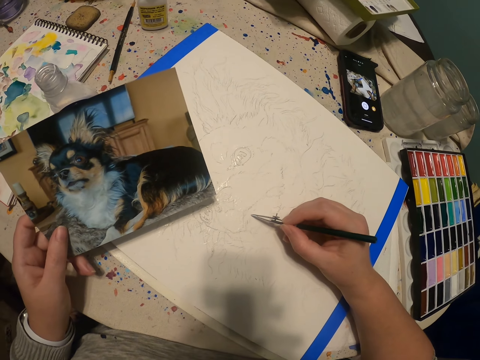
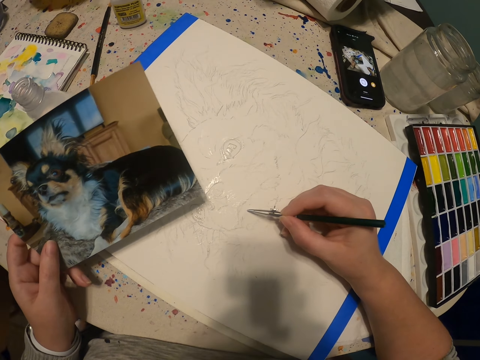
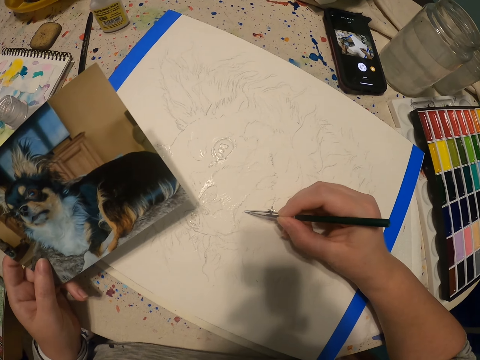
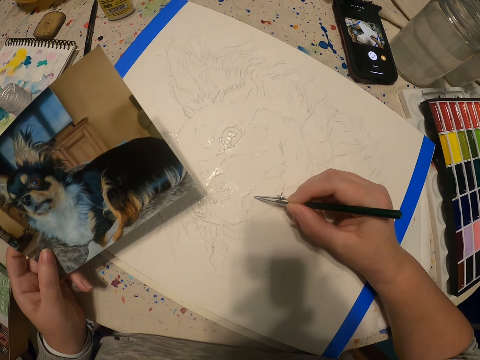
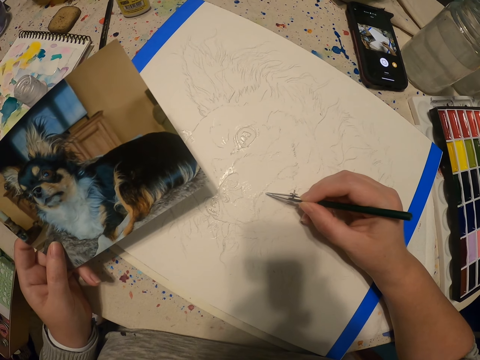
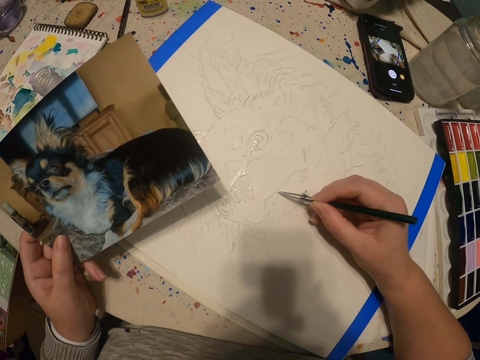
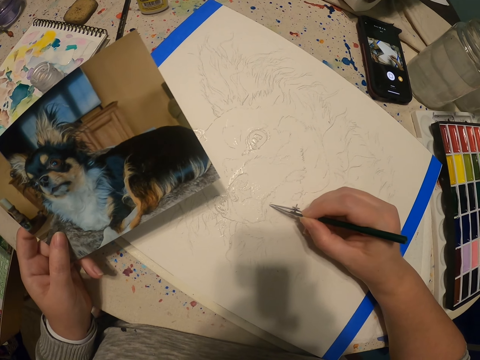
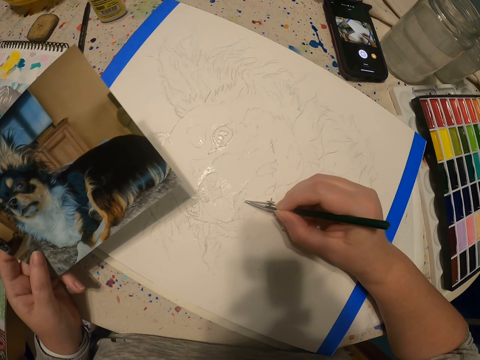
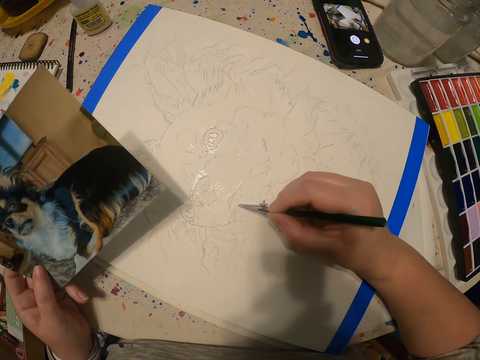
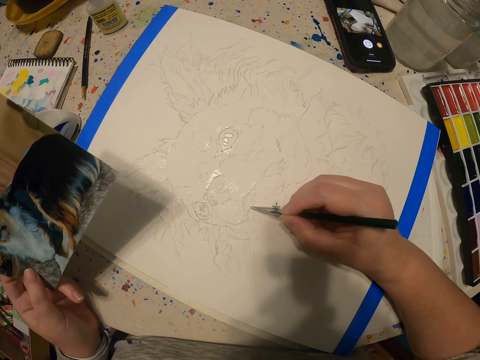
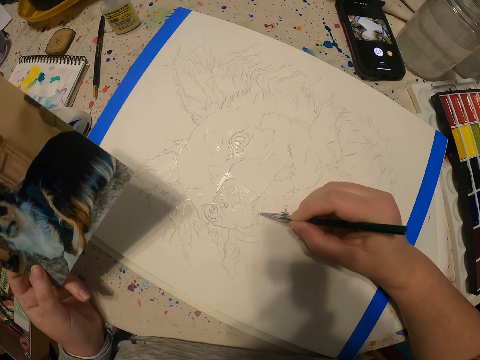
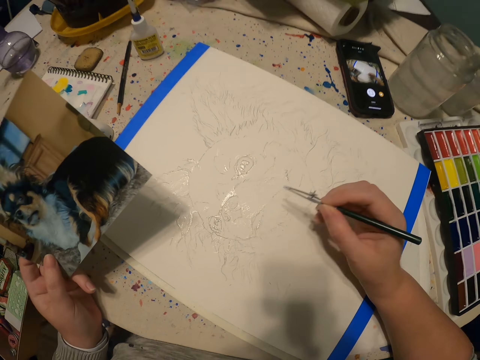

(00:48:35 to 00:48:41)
The camera wearer paints using the paintbrush.

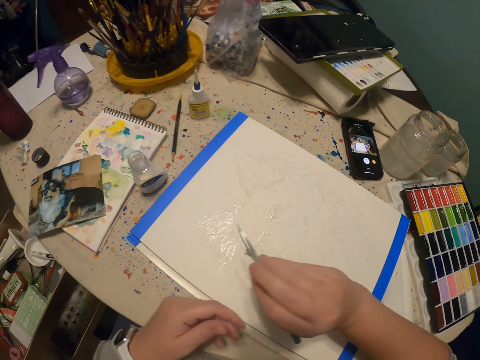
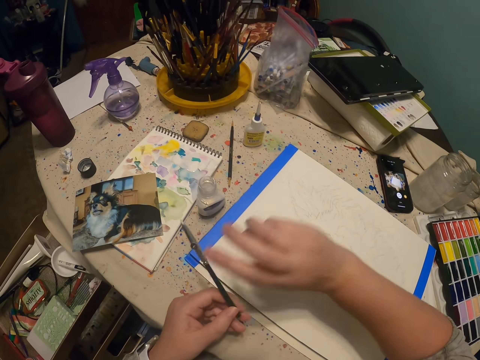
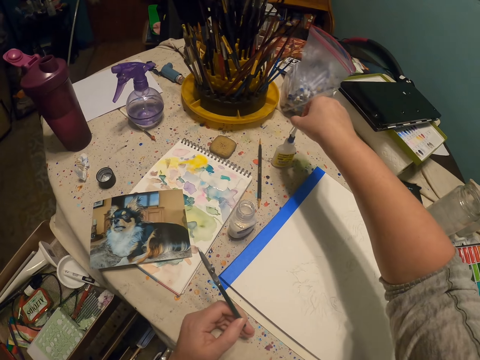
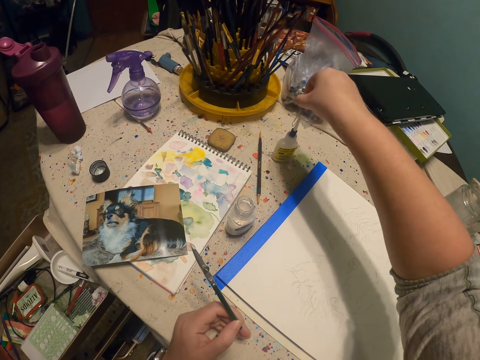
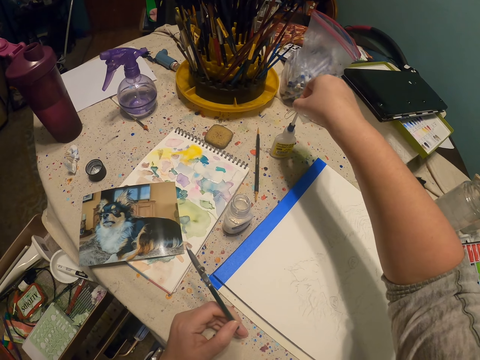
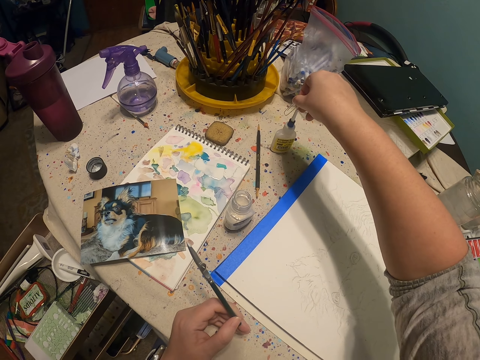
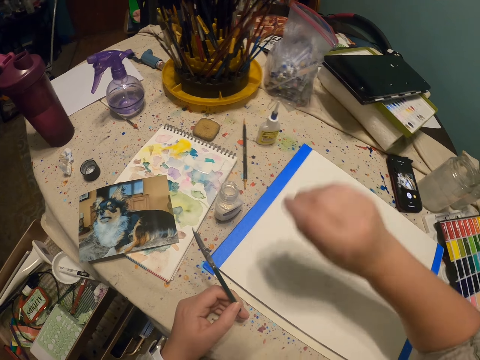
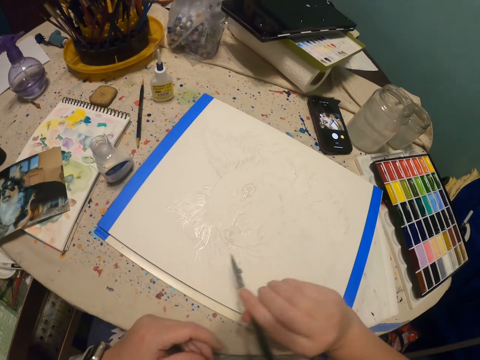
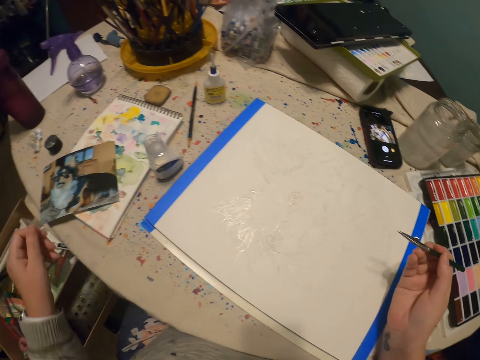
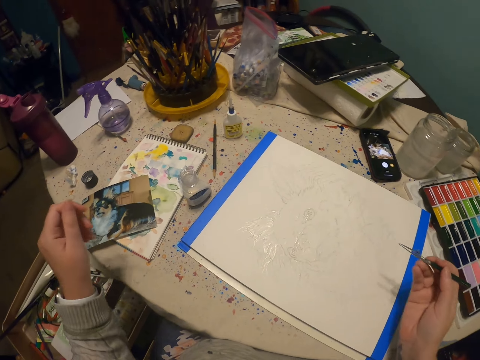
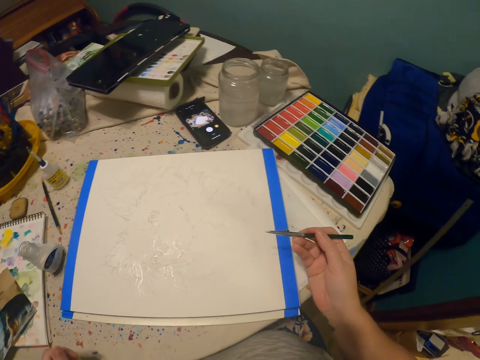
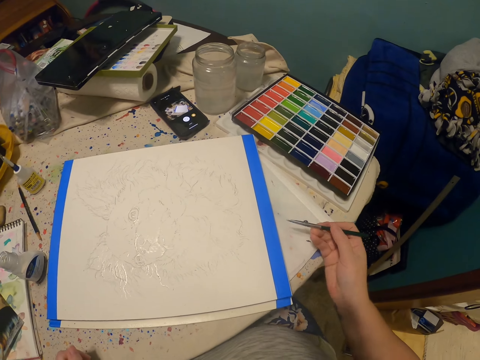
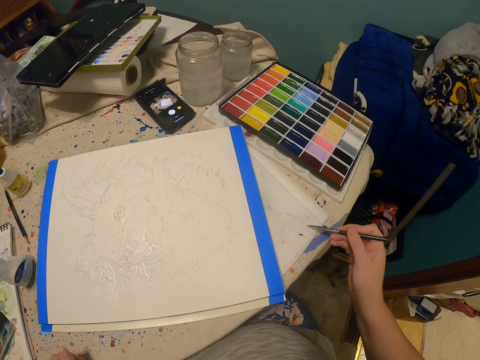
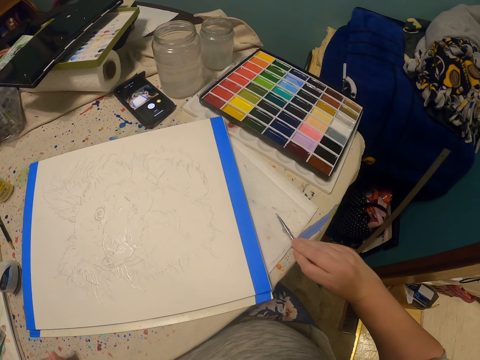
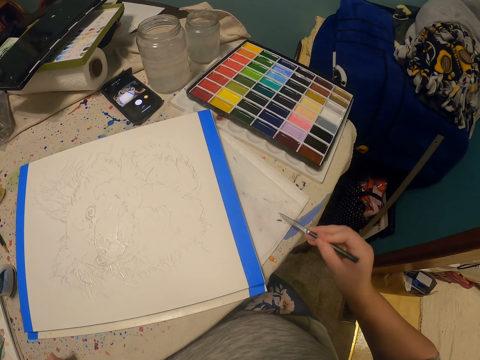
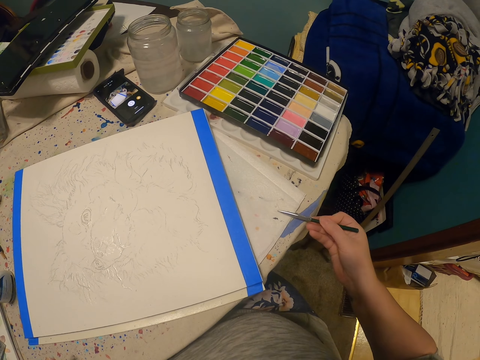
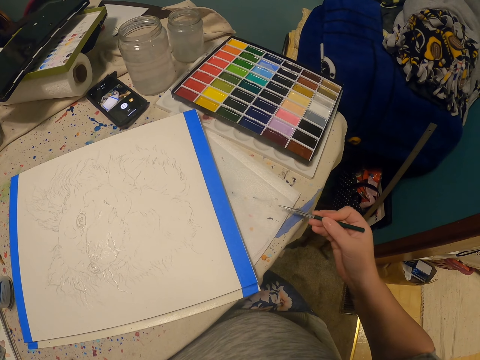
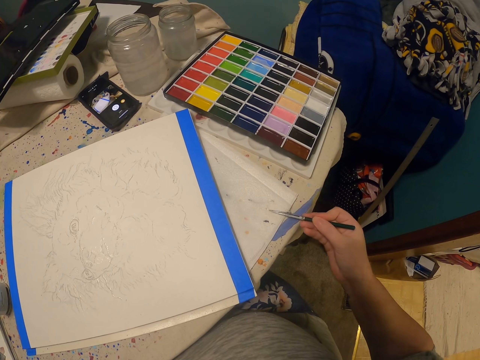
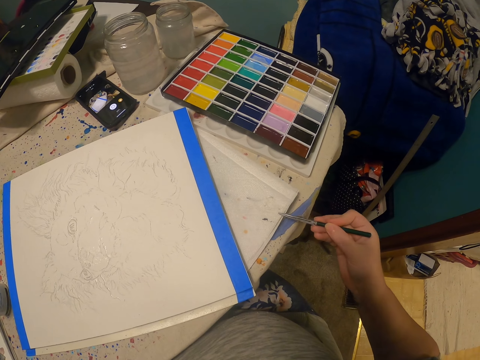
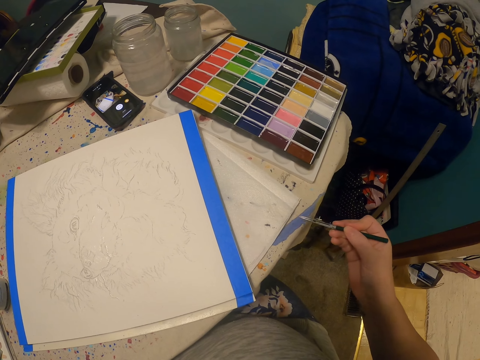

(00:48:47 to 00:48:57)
The camera wearer transfers the paintbrush to the left hand. They adjust a paint bottle top. They open the paint bottle. They transfer the paintbrush to the right hand. They adjust hands. They wipe the paint pen on the book.

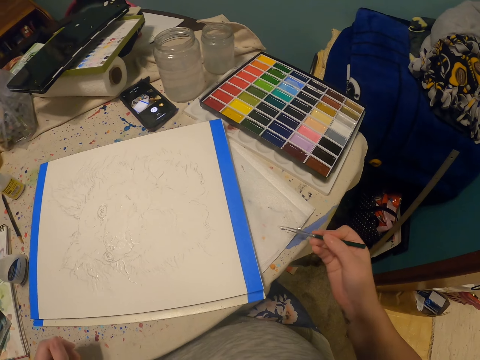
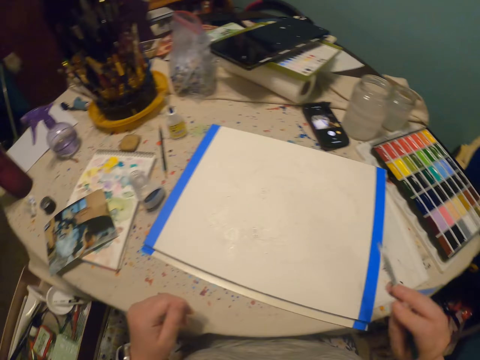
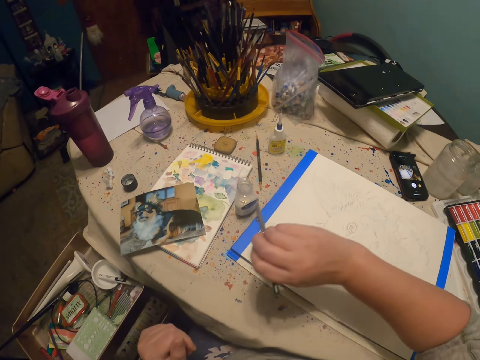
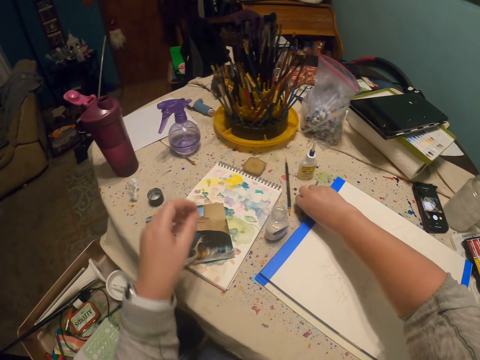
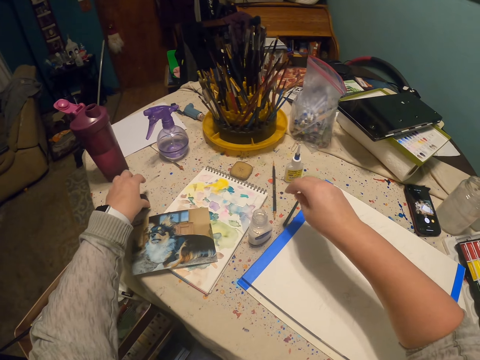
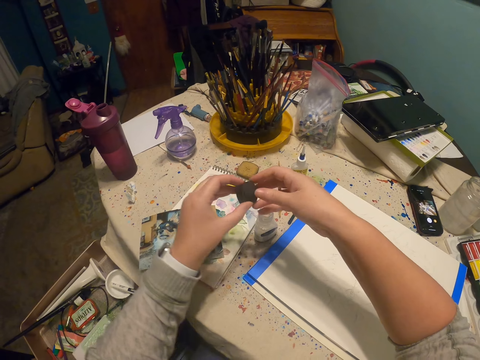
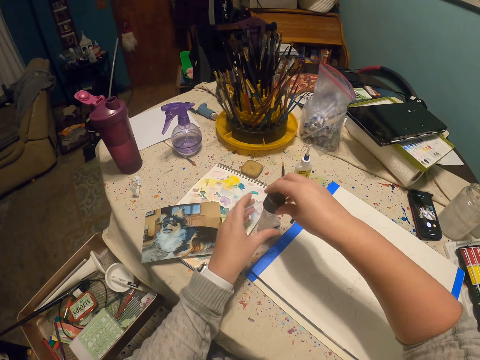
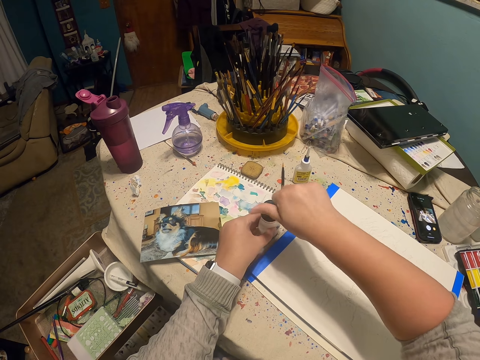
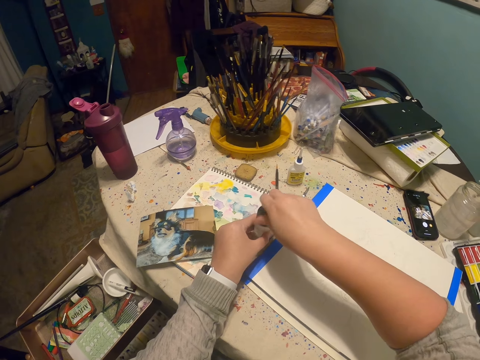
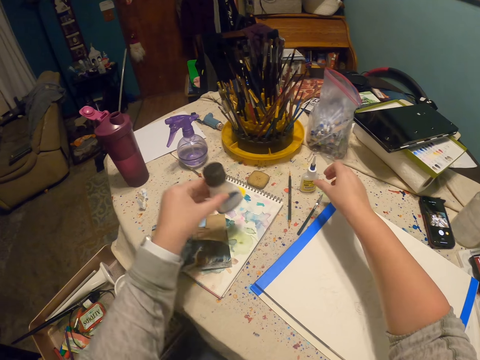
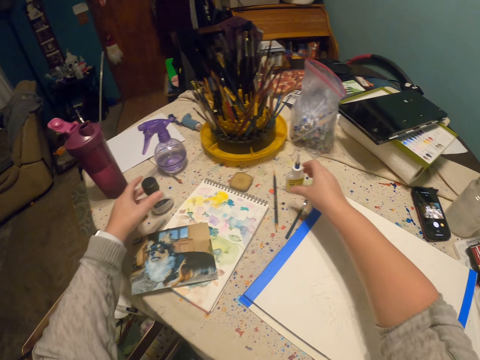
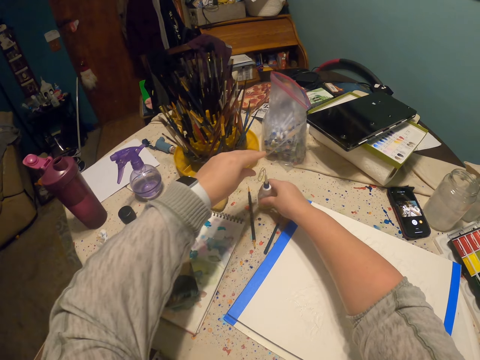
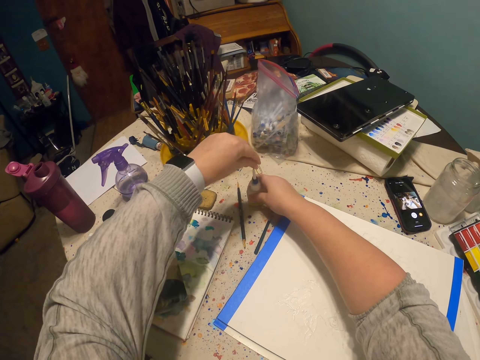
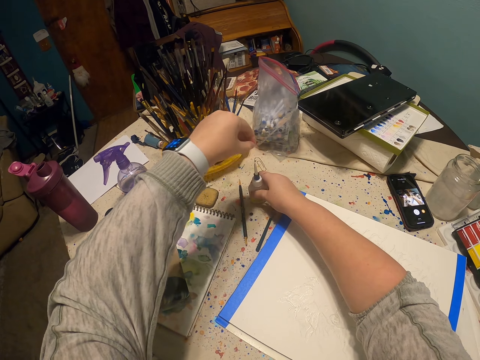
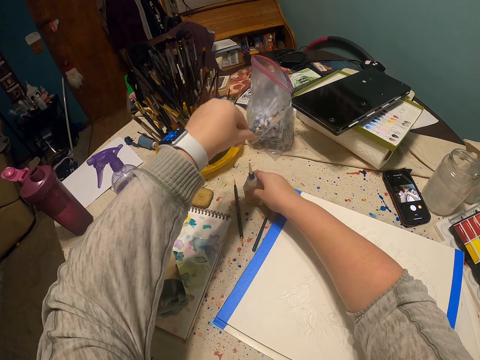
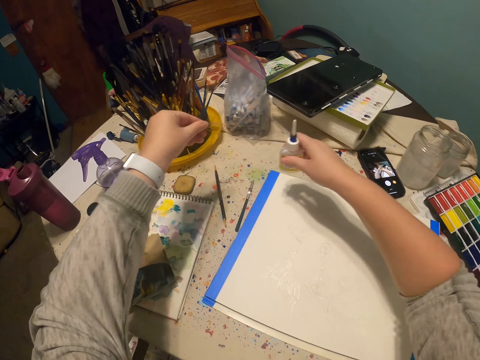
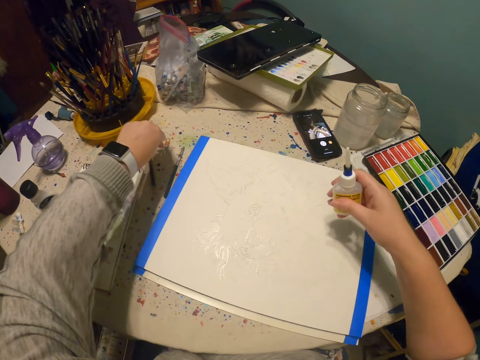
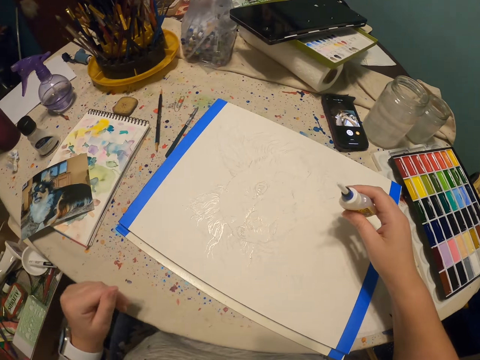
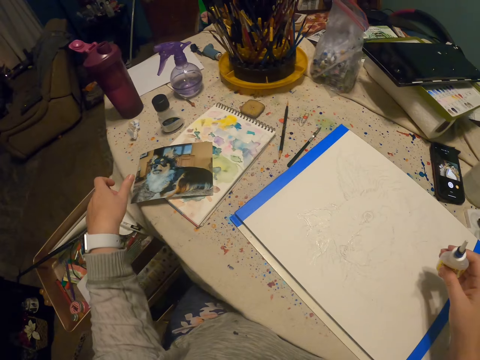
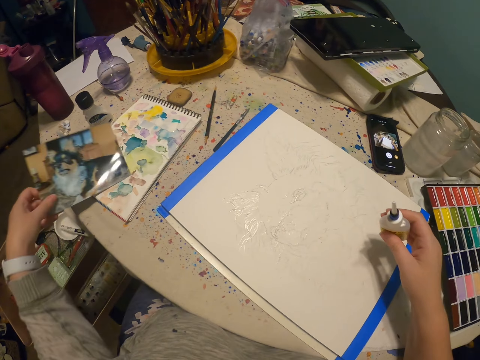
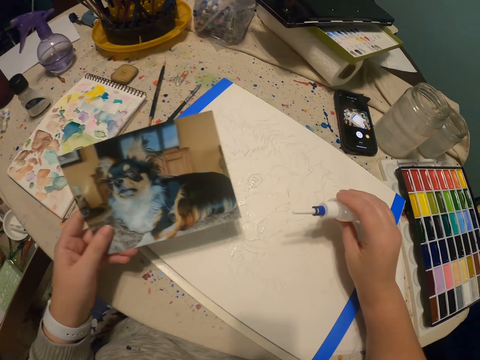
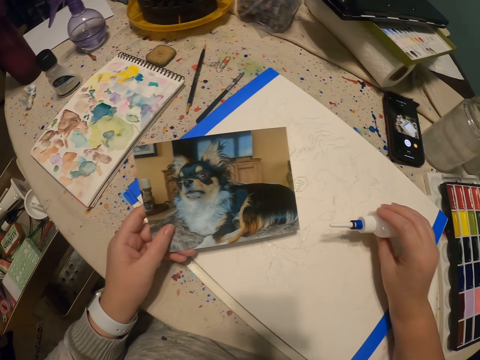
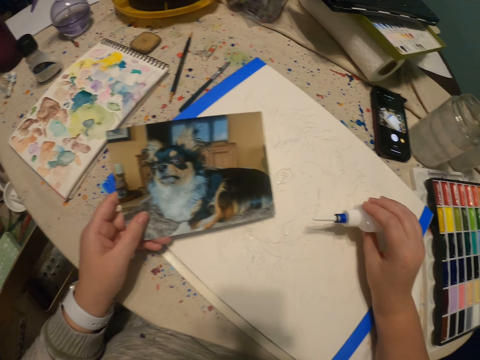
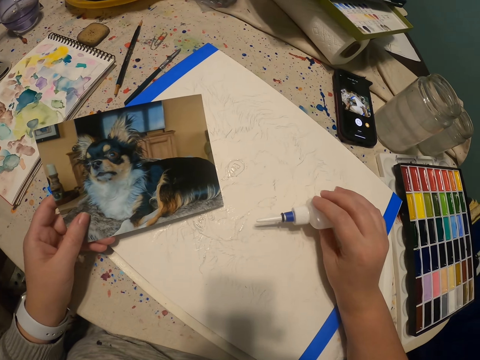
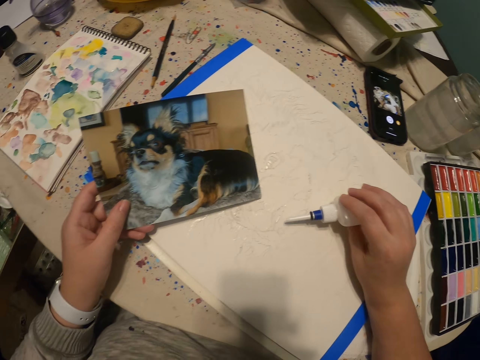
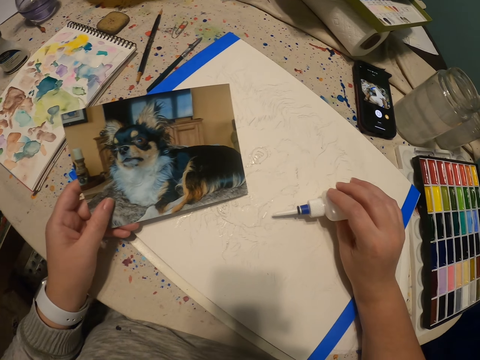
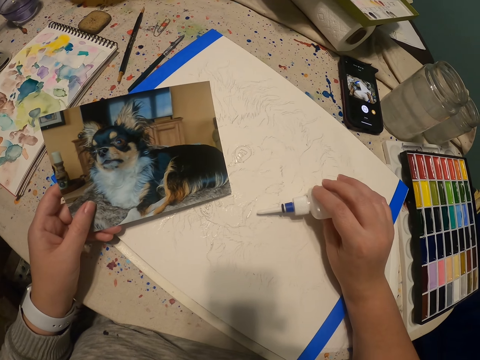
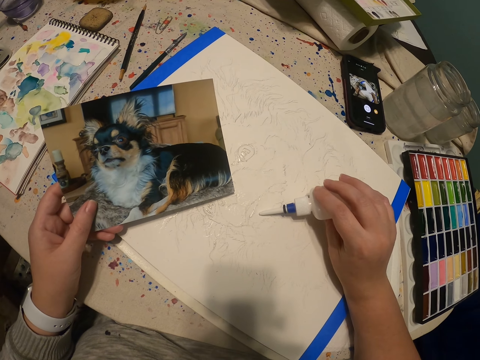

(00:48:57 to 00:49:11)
The camera wearer puts down the paintbrush on the table using the right hand. They pick the paint can lid using the left hand. They transfer the paint can lid to the right hand. They close the paint can using the paint can lid. They pick the white paint bottle. They hold the paint bottle using the right hand. They open the white paint bottle. They lift the paint bottle using the right hand. They put a clip on the work table using the left hand. They pick the picture using the left hand. They view the picture. They pour the white paint from the paint bottle on the drawing book using the right hand.
